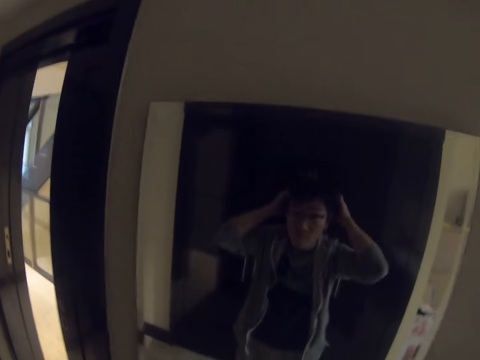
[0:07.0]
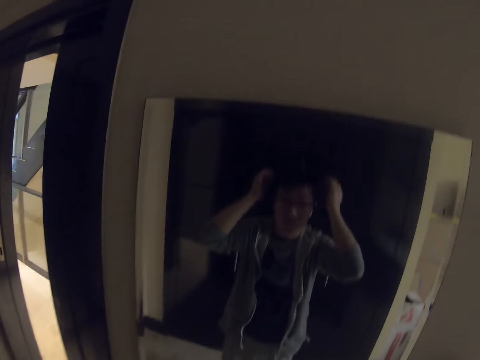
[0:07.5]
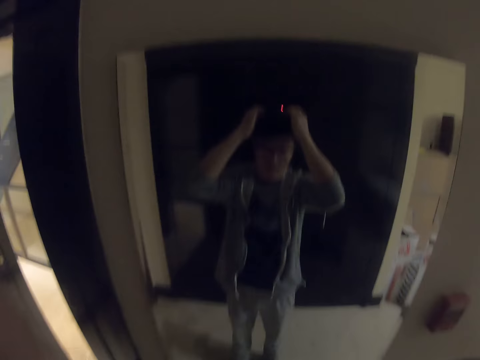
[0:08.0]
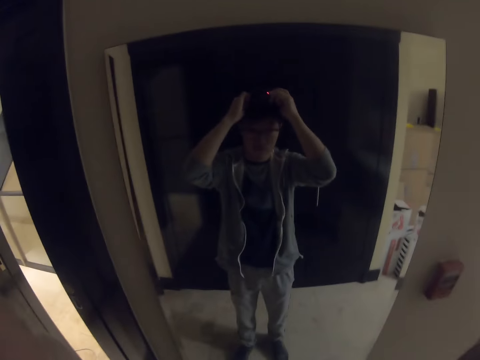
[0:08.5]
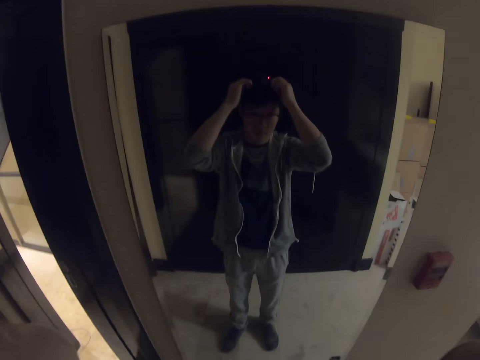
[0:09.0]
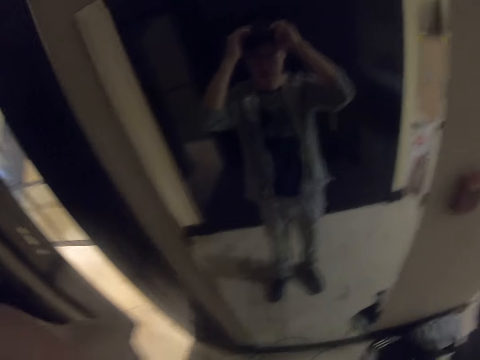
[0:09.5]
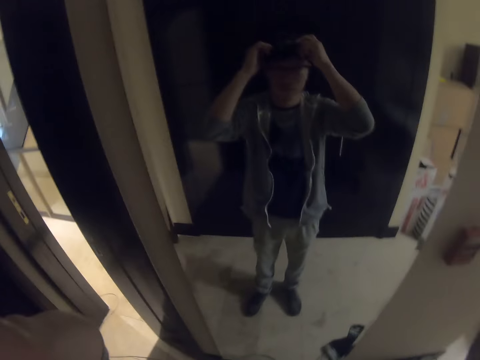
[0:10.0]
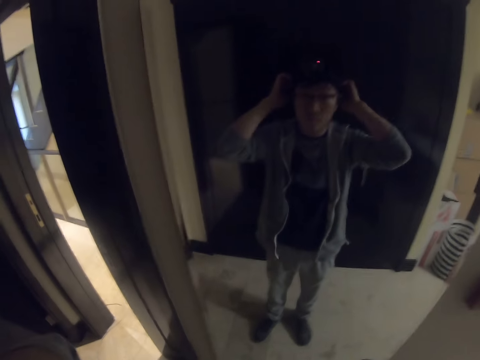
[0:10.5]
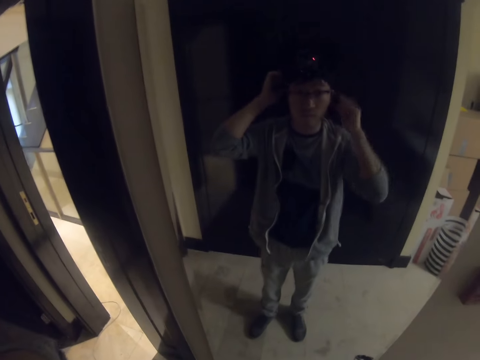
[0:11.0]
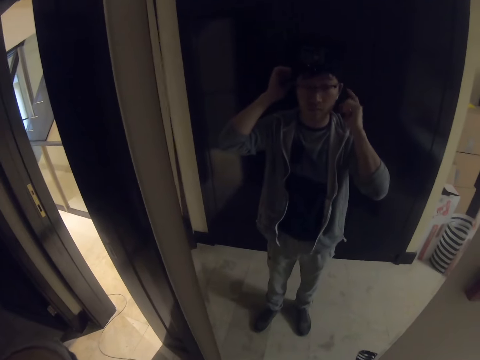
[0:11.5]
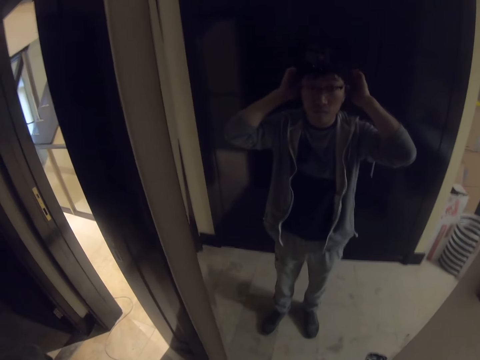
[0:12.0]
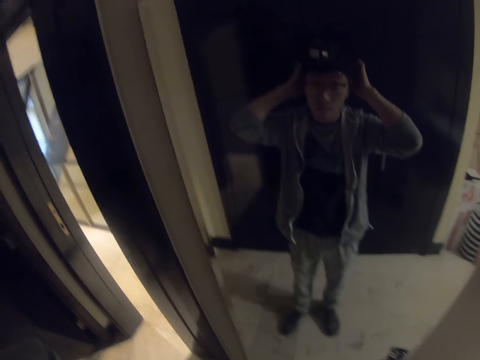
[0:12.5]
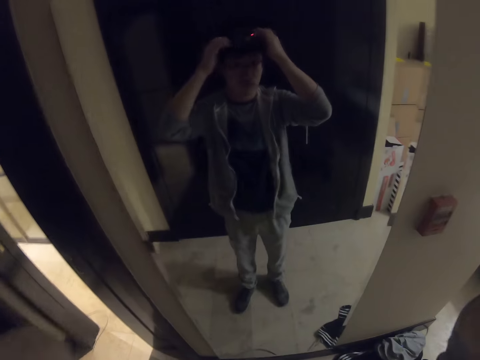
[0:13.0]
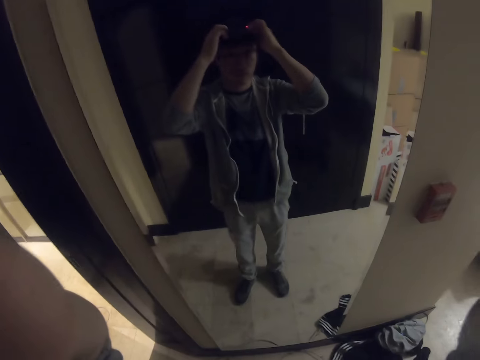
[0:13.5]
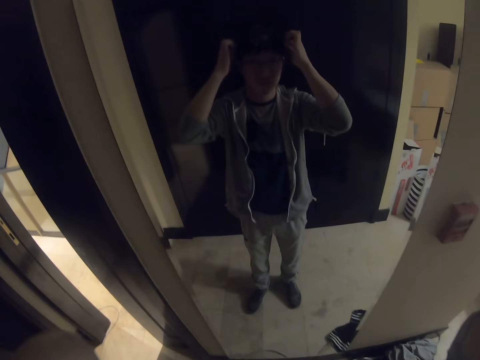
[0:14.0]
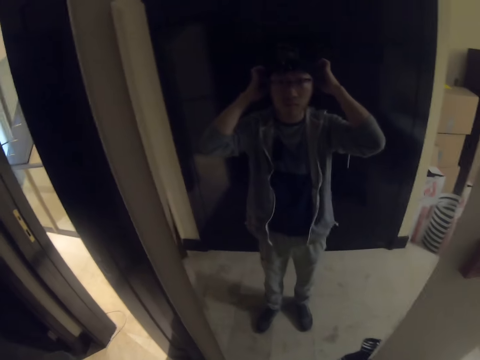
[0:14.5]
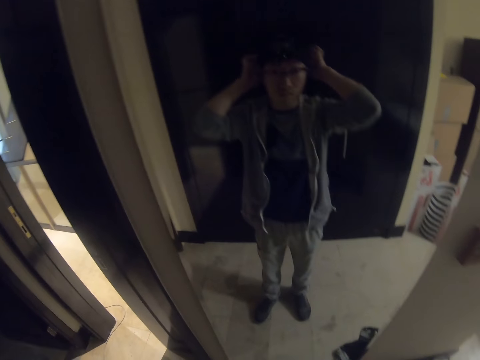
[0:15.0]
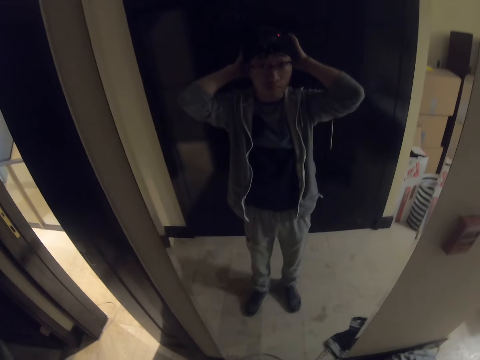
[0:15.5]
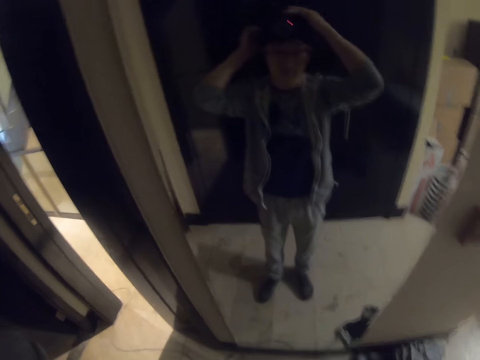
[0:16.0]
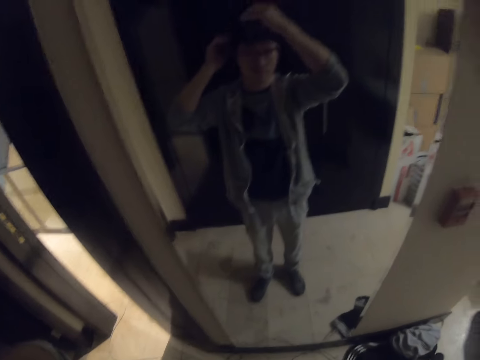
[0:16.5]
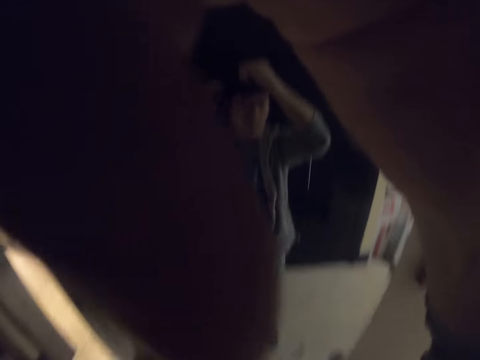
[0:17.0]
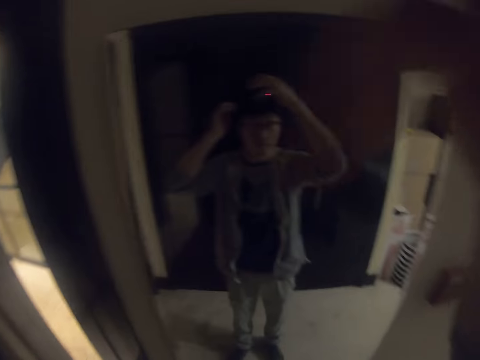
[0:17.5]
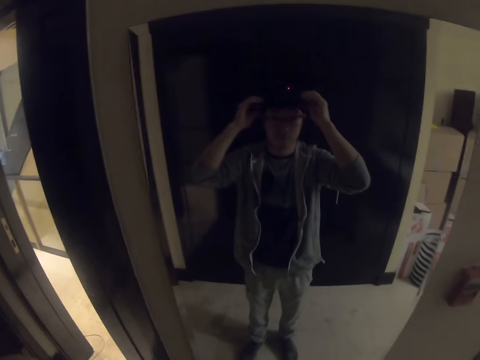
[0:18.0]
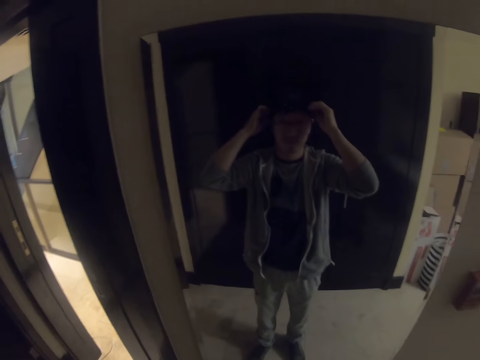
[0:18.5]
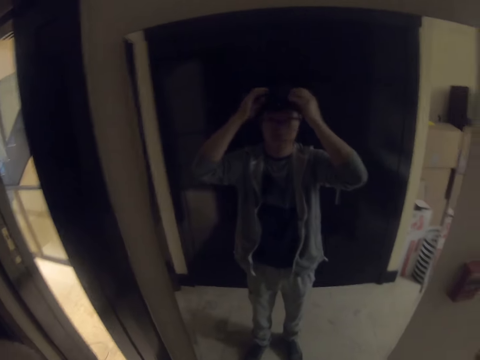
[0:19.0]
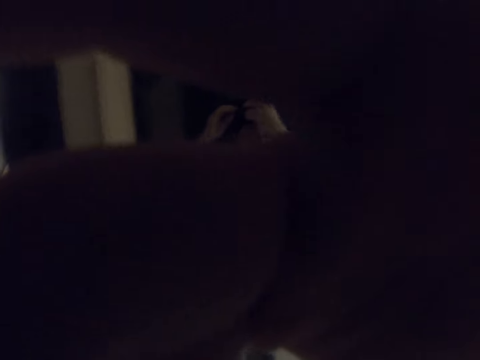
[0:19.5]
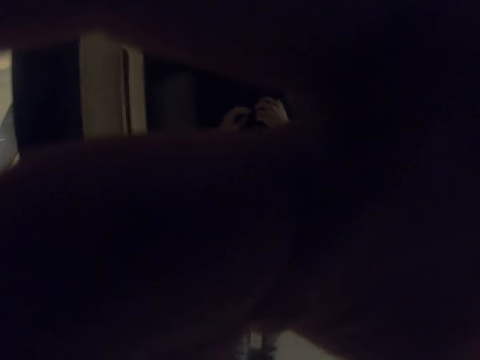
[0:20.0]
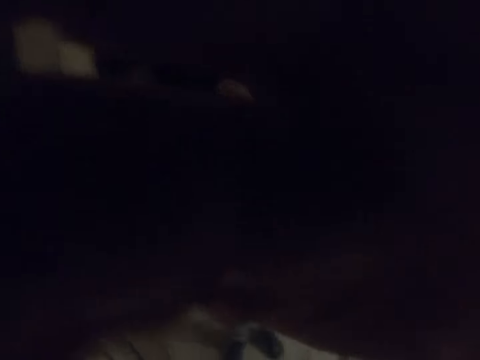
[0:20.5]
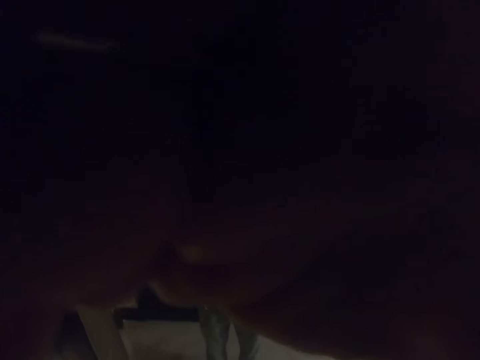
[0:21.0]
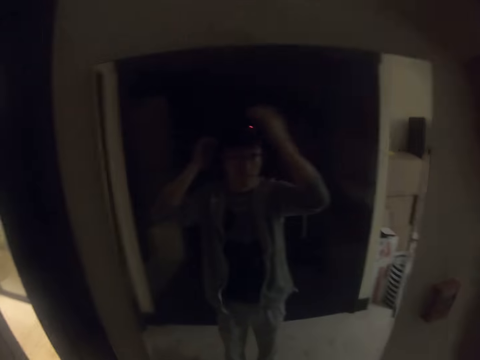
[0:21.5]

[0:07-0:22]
The camera wearer looks in a mirror. They adjust the camera.

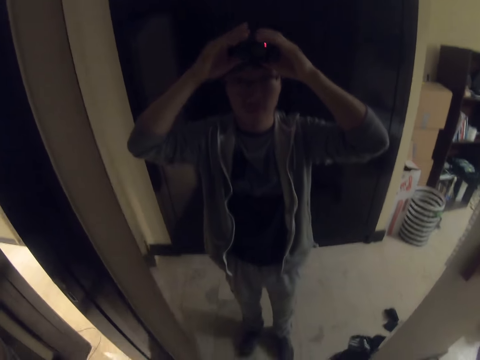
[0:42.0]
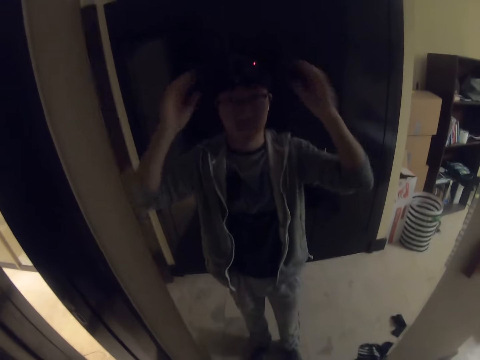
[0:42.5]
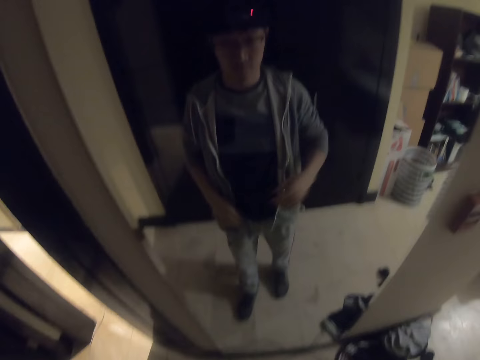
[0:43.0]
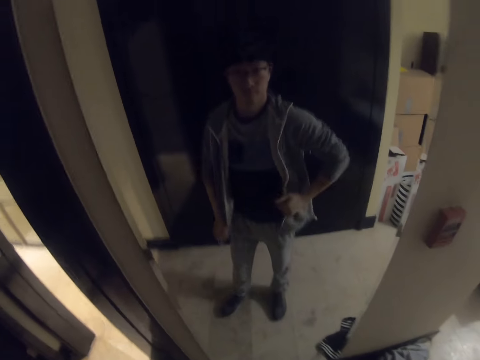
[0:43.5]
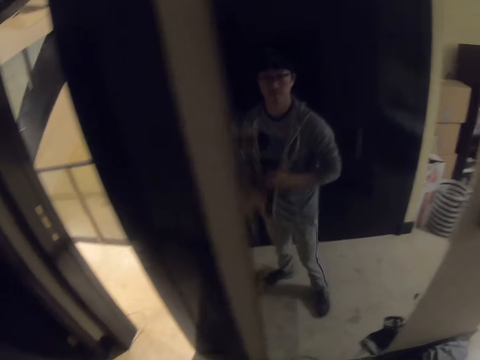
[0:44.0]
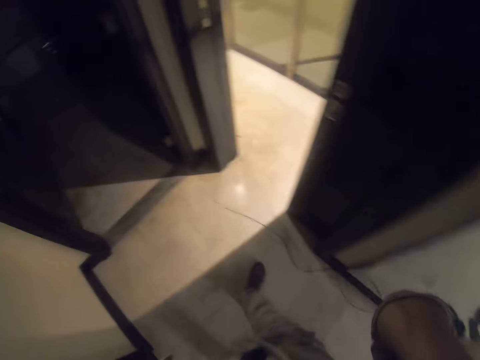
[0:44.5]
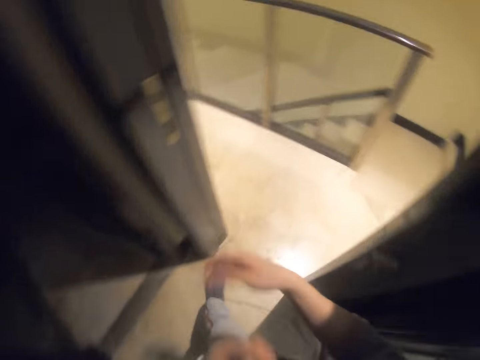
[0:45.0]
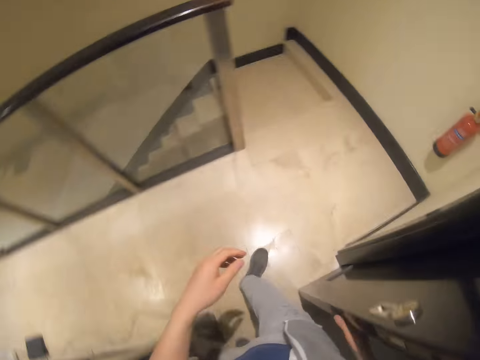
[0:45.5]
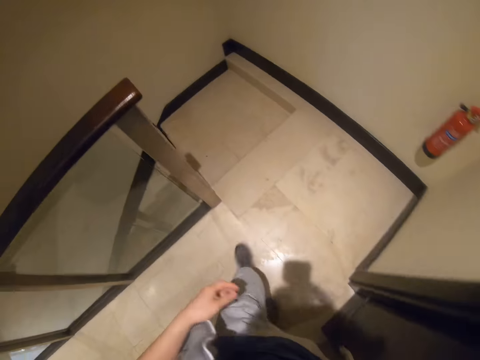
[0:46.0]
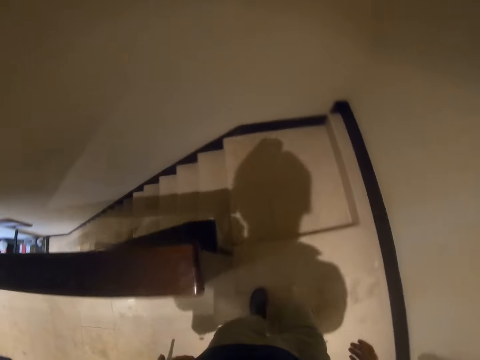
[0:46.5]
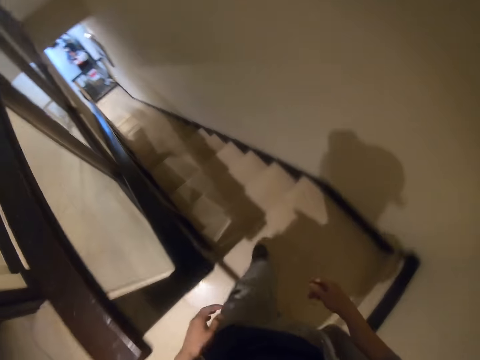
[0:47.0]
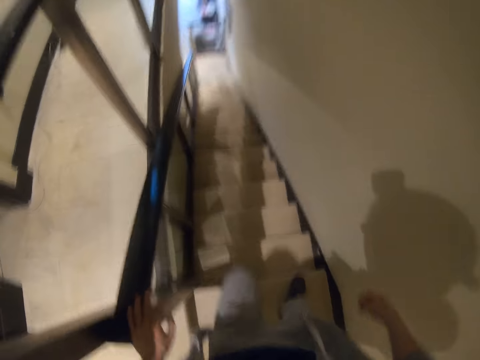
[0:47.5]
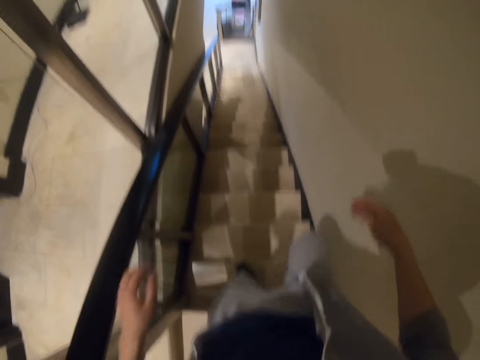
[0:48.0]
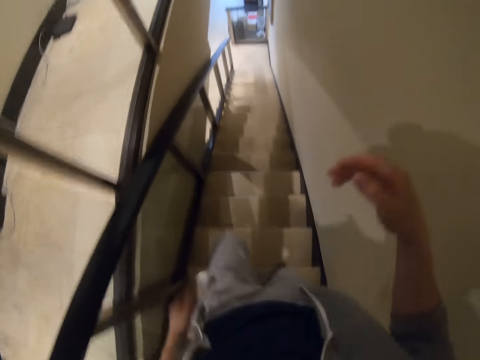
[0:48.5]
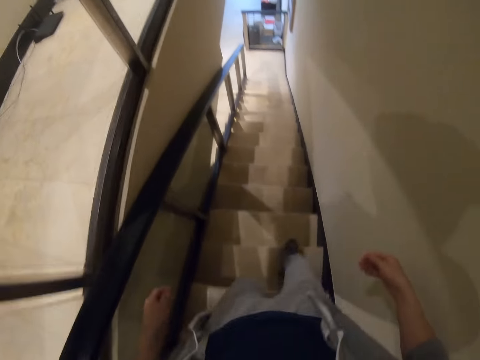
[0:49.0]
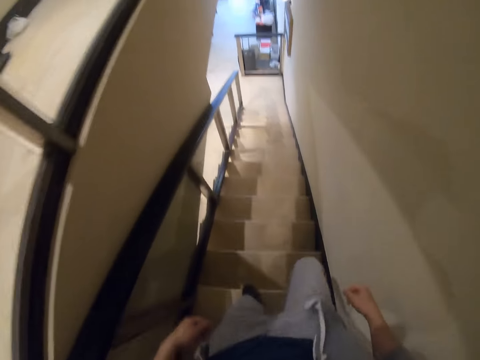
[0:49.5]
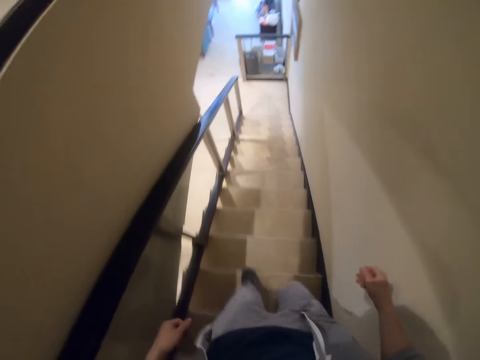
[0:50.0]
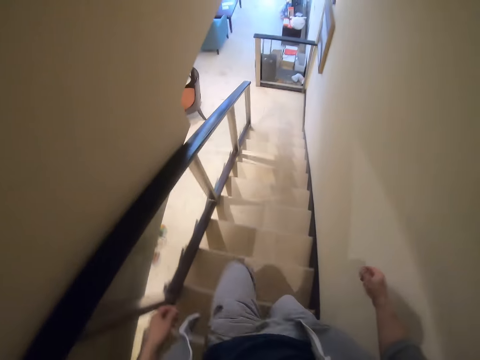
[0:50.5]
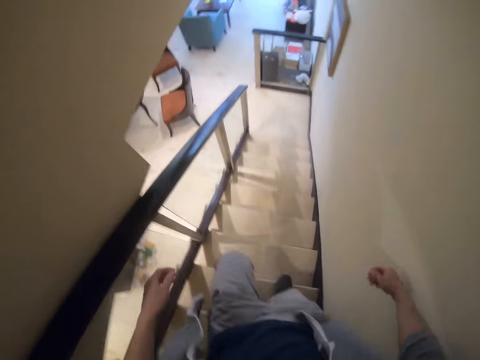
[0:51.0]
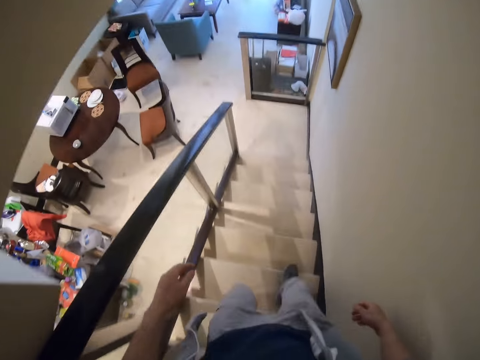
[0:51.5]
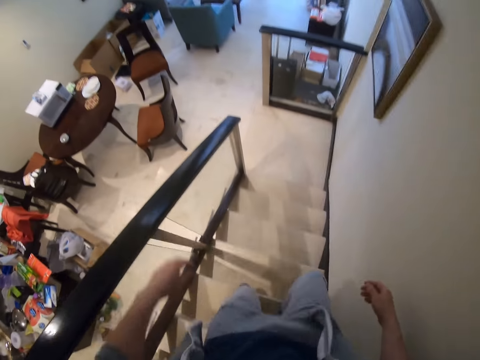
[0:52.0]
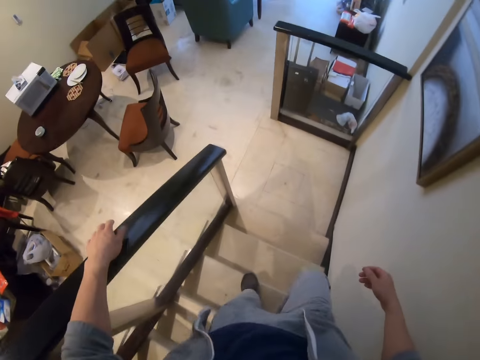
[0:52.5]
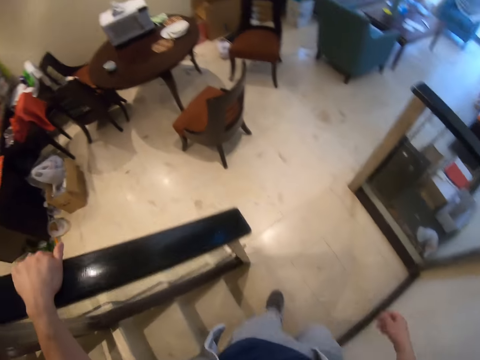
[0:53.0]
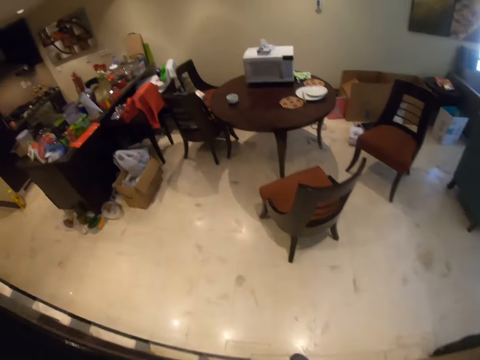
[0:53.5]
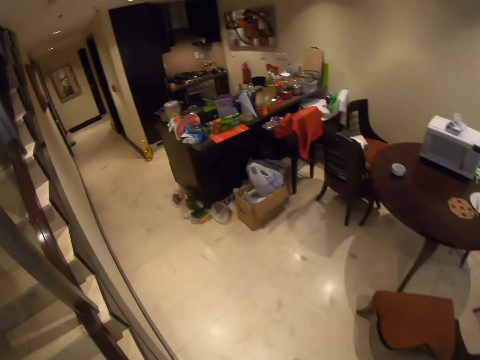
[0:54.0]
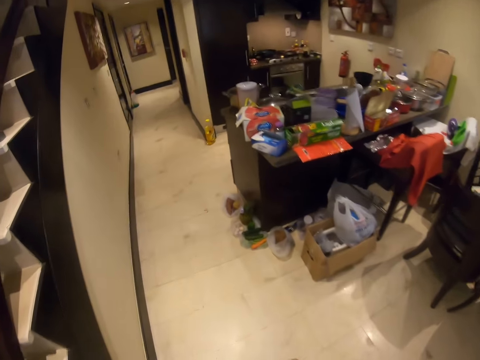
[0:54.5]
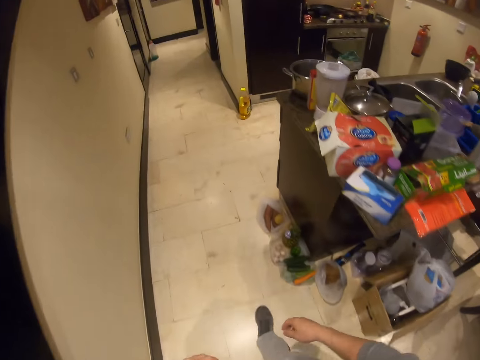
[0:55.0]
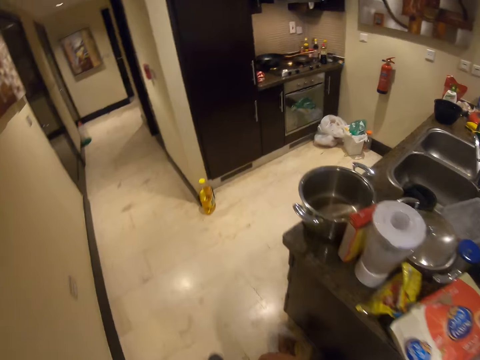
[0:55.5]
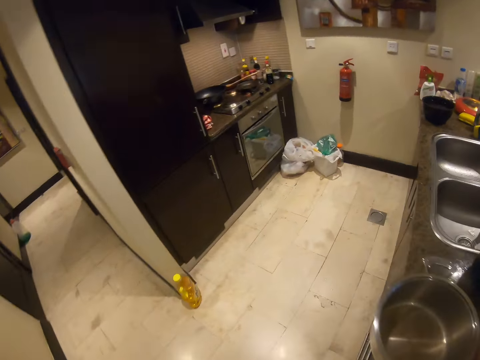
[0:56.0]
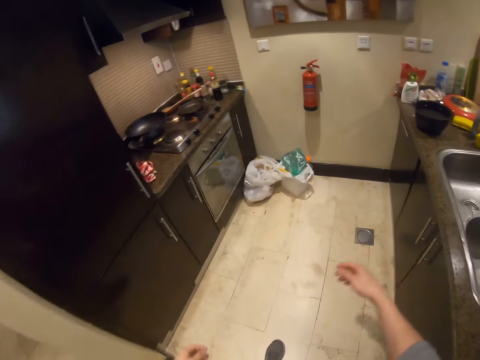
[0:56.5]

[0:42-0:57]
The camera wearer drops their hands. They walk towards the door, exit the room, and walk down the stairs. They walk into the kitchen.
